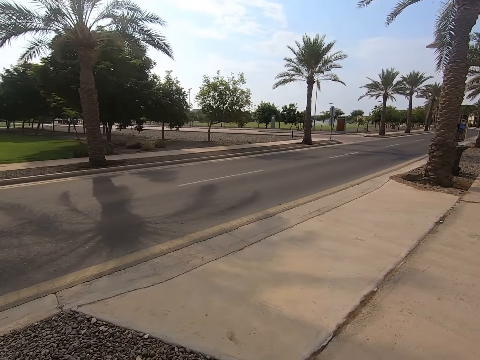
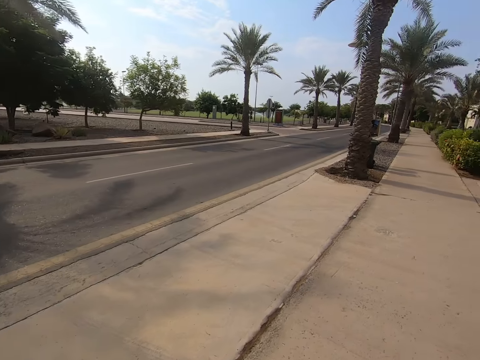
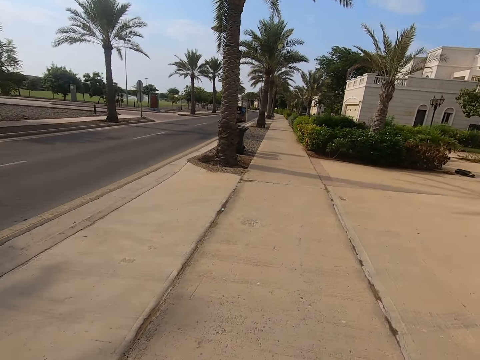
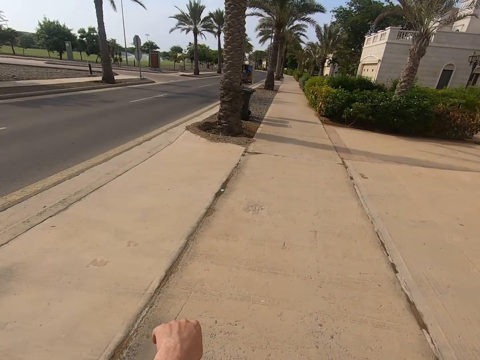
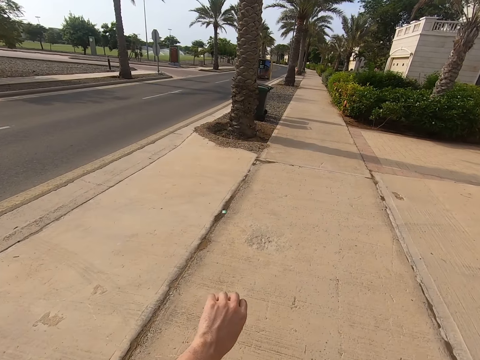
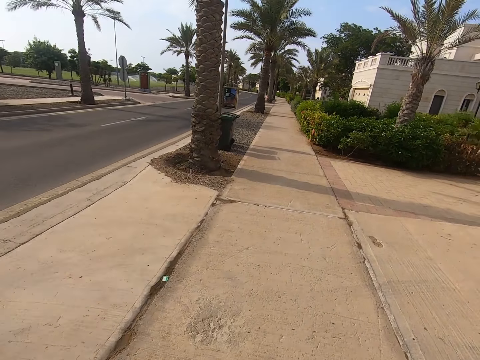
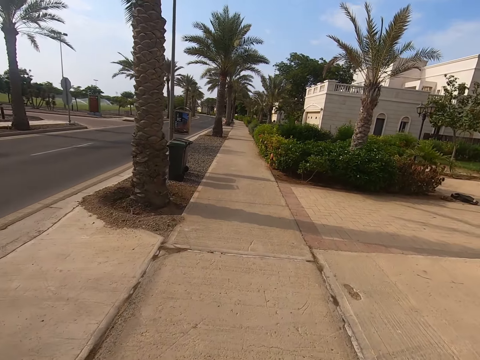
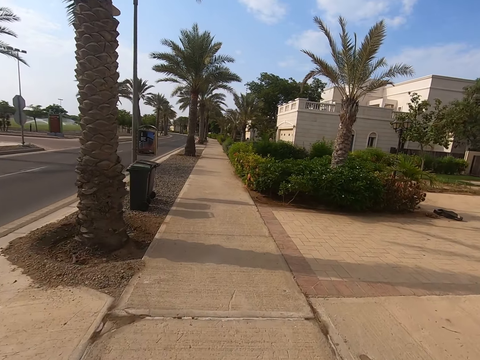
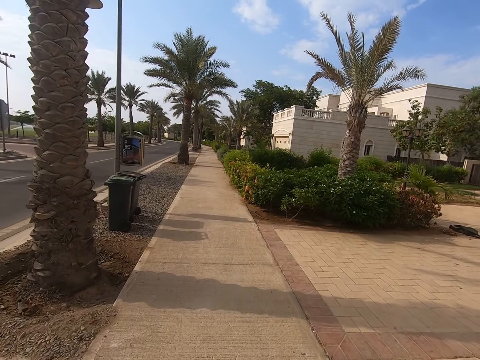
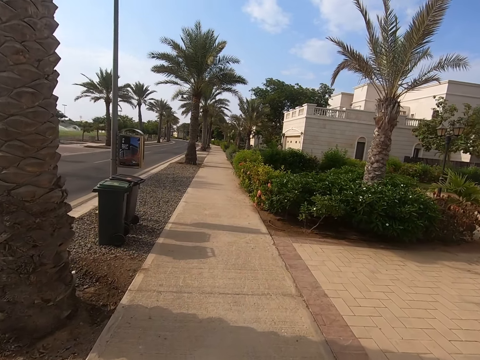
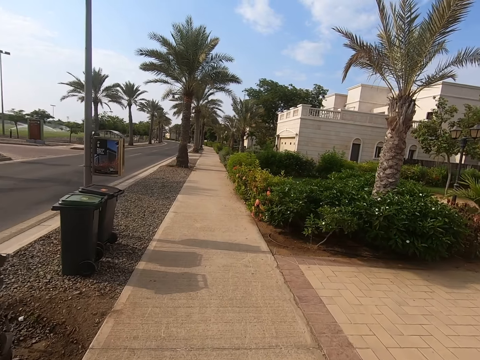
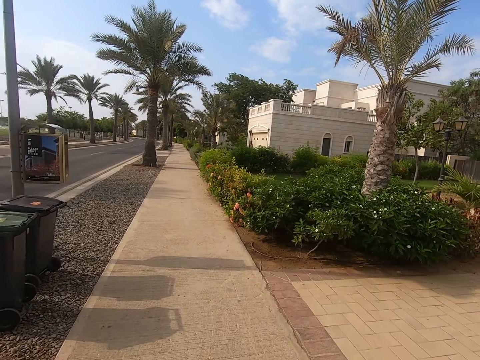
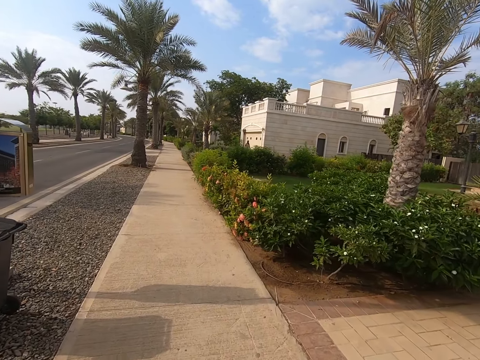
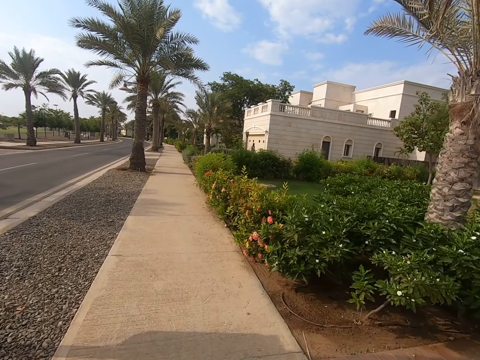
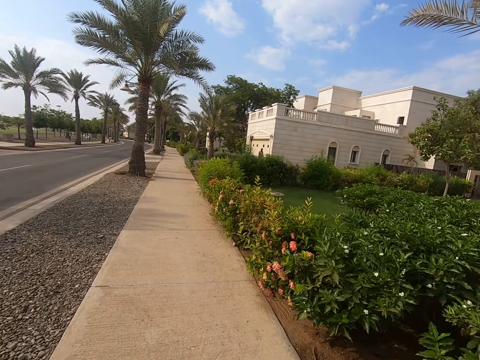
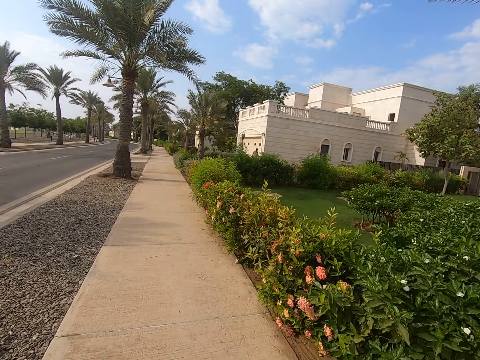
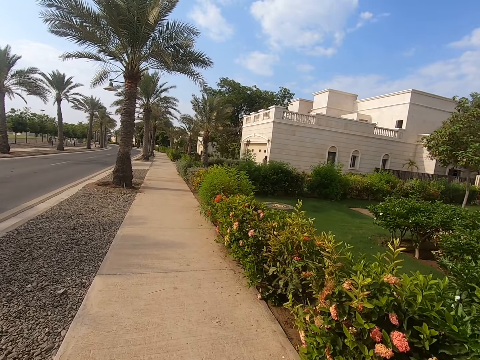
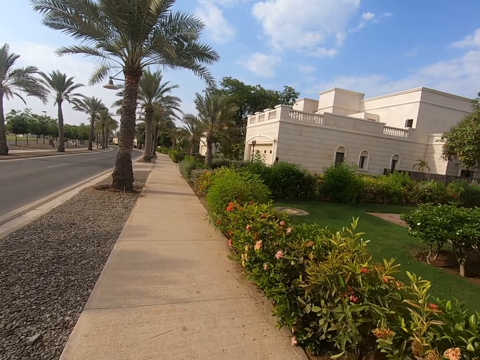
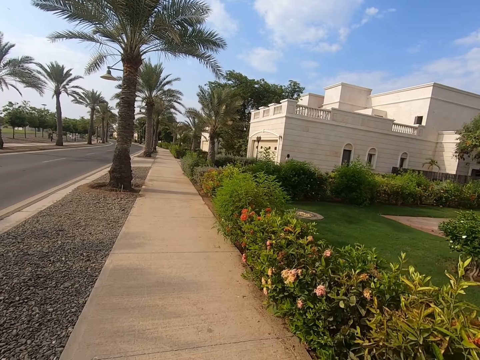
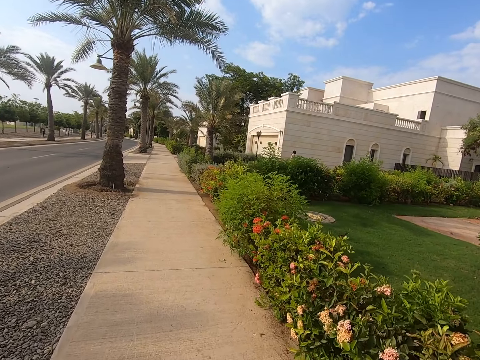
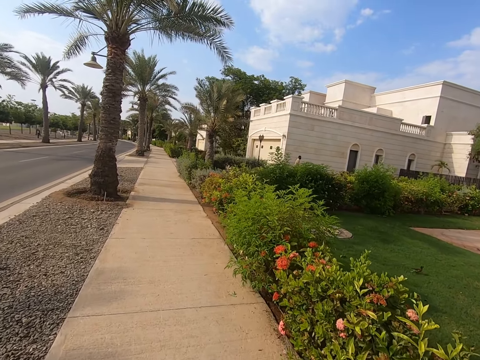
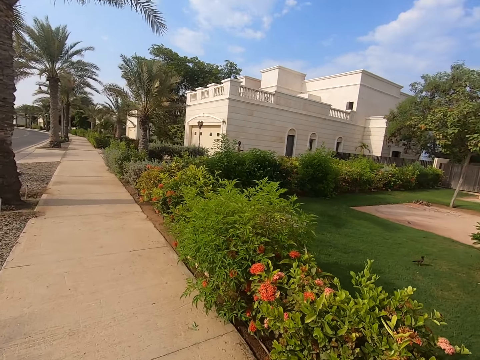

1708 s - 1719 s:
The camera wearer moves a hand and walks around the street.

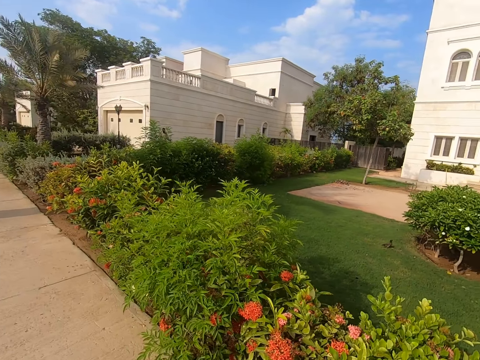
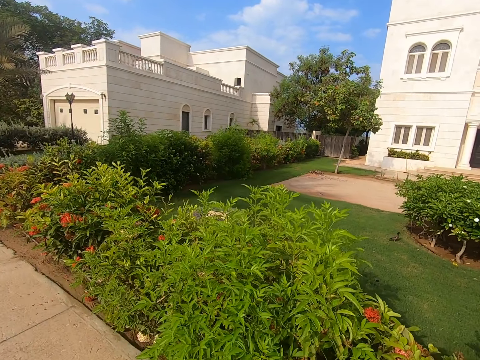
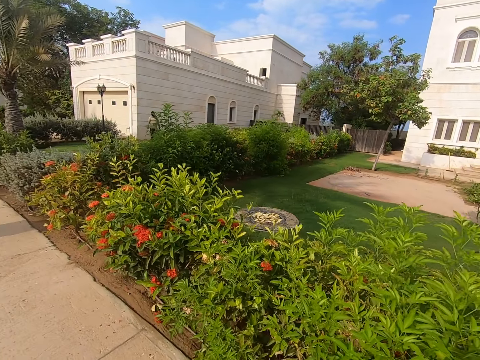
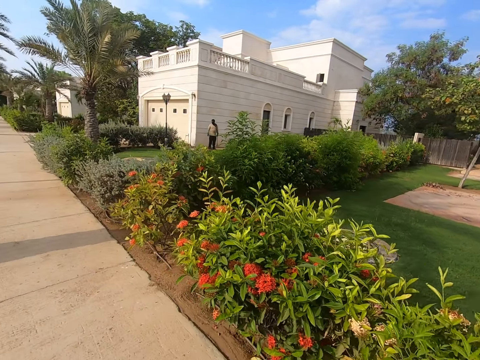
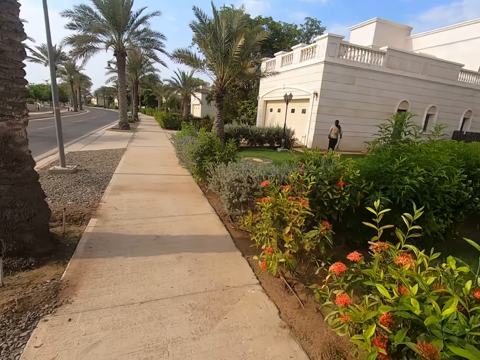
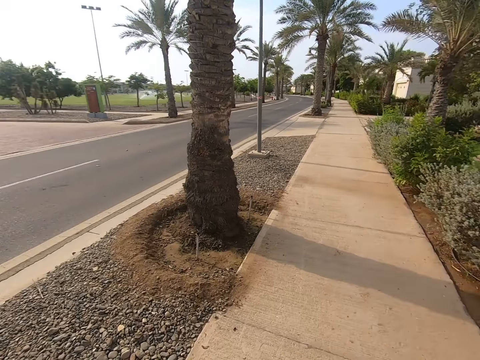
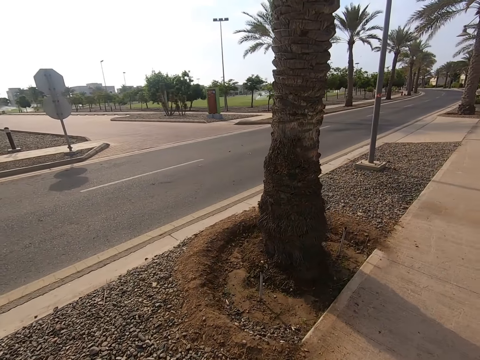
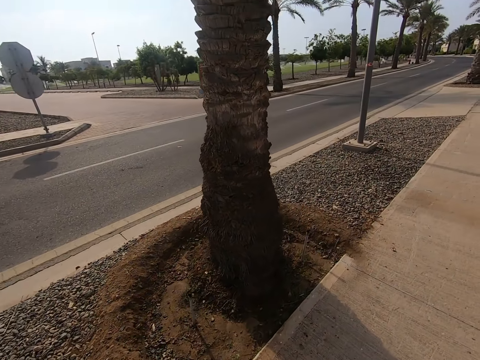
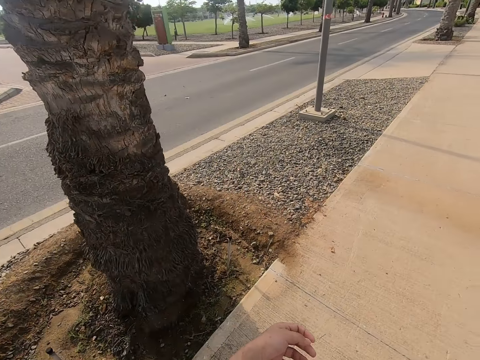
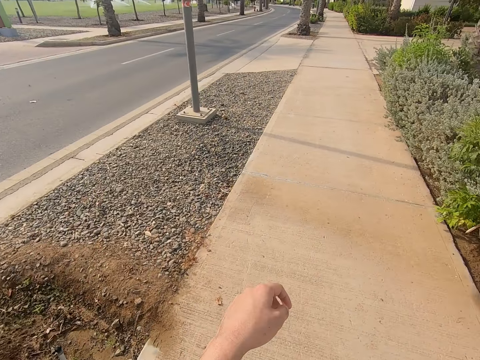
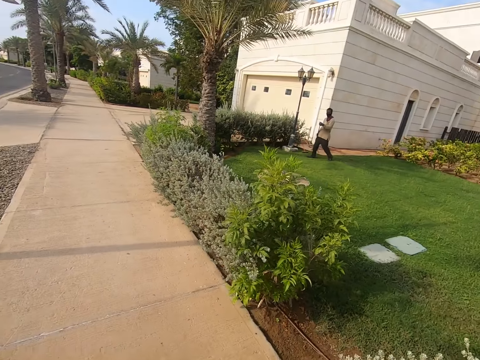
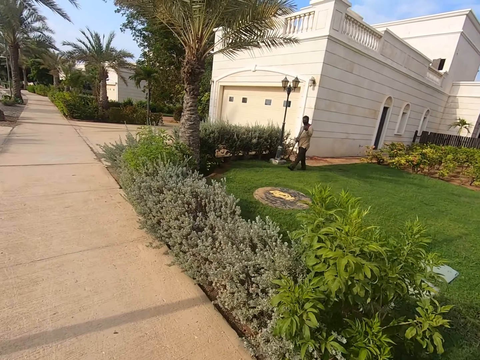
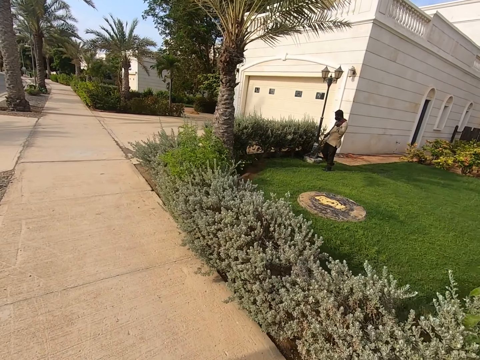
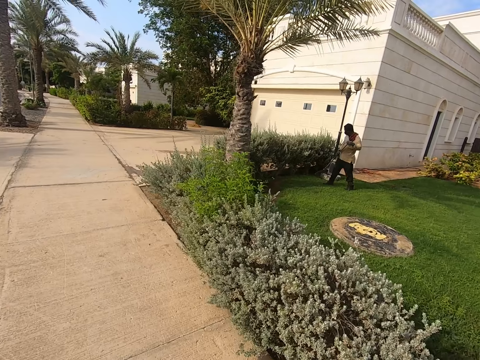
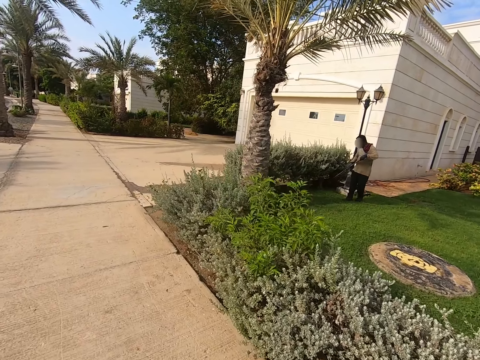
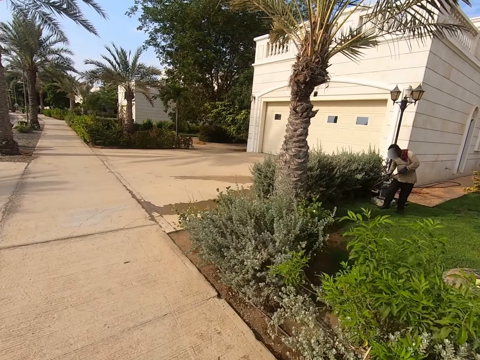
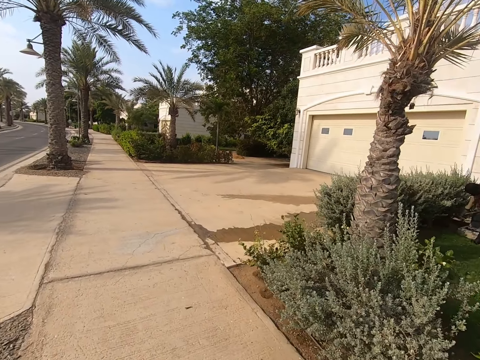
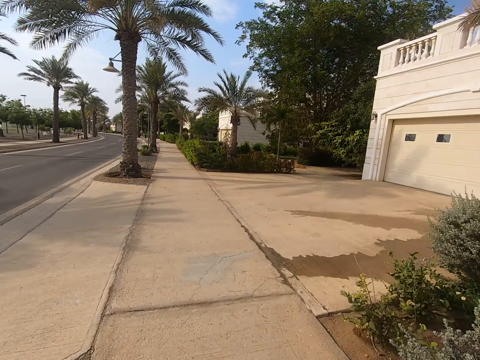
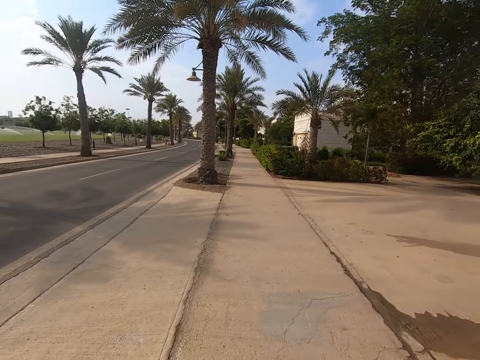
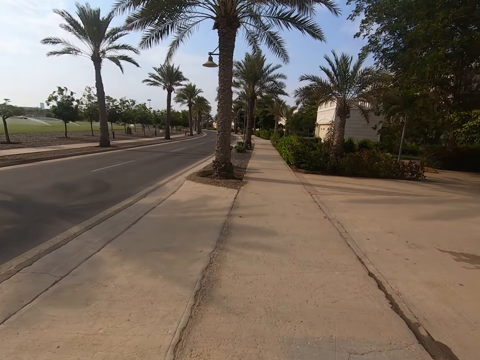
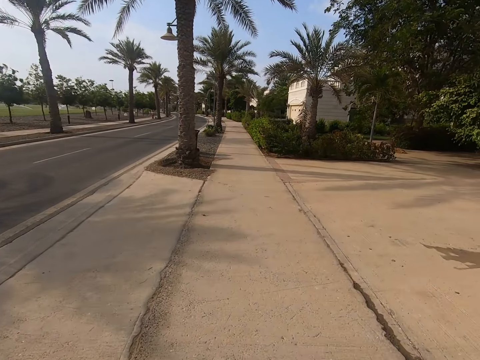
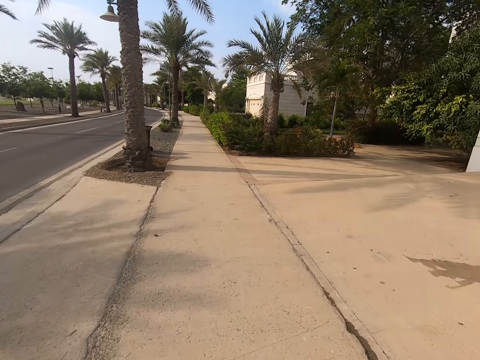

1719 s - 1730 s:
The camera wearer moves a hand and walks around the street.

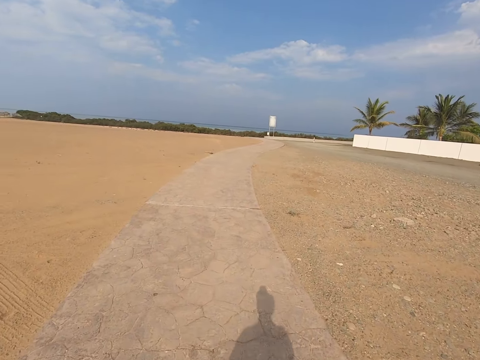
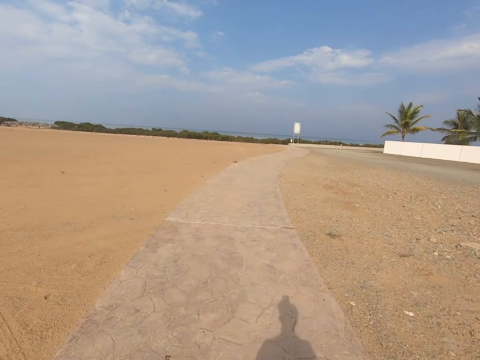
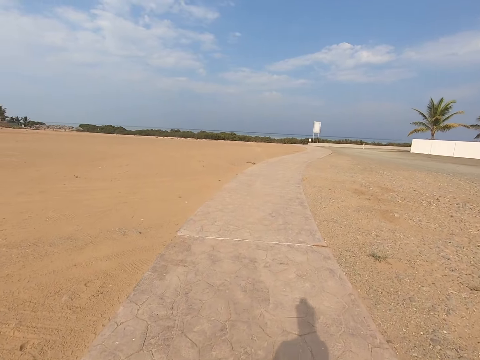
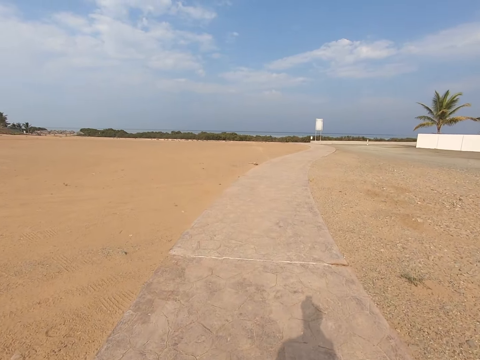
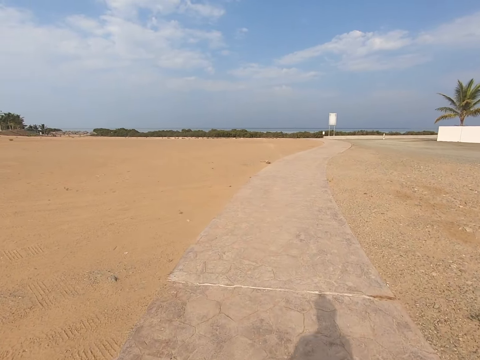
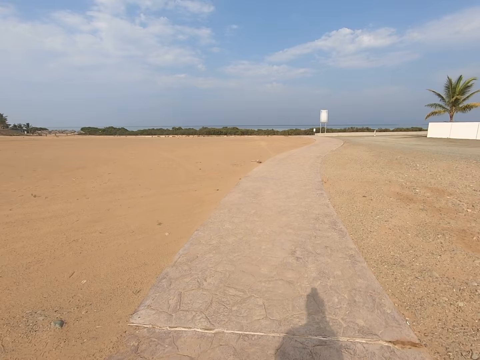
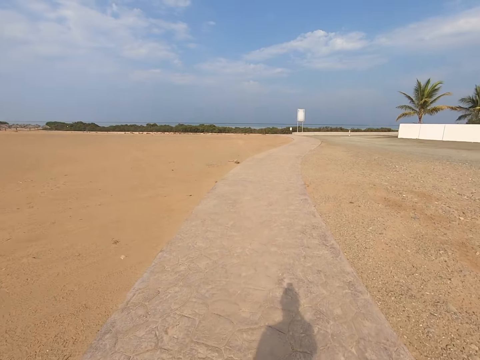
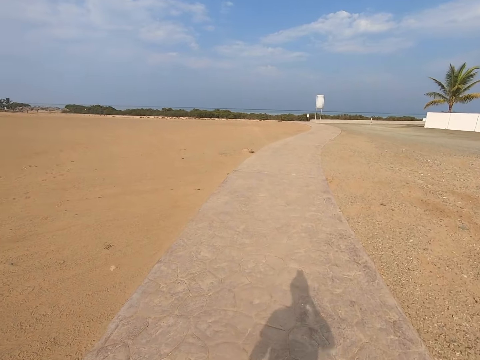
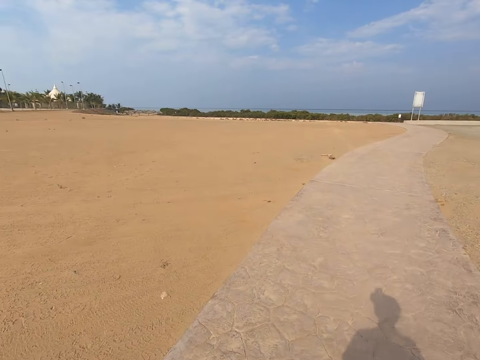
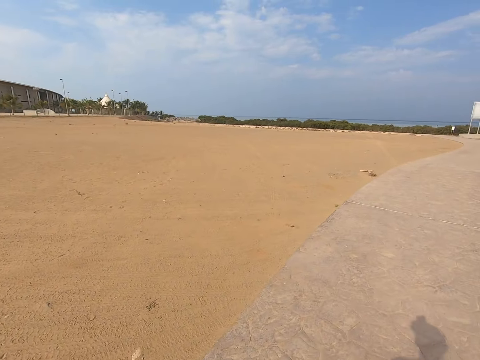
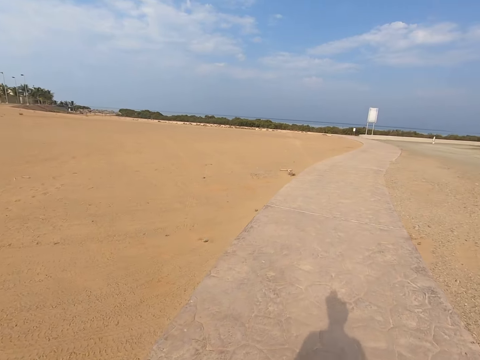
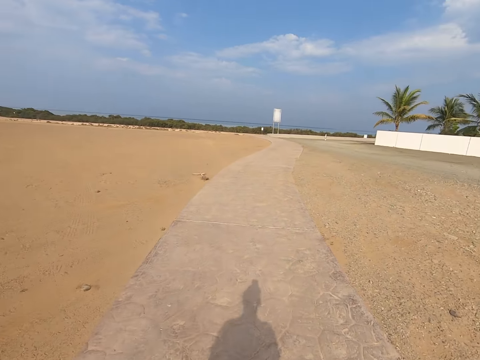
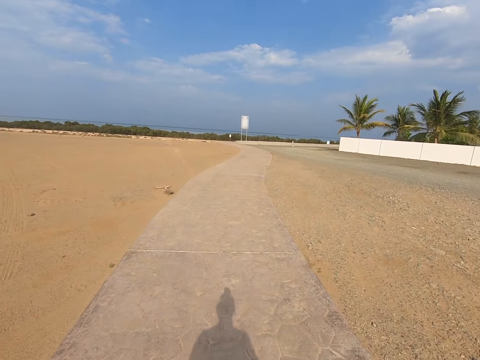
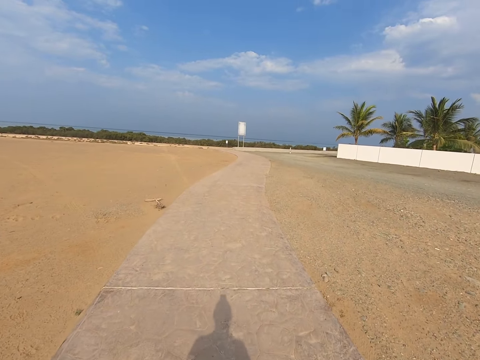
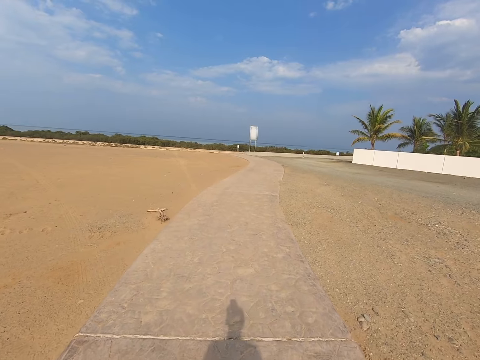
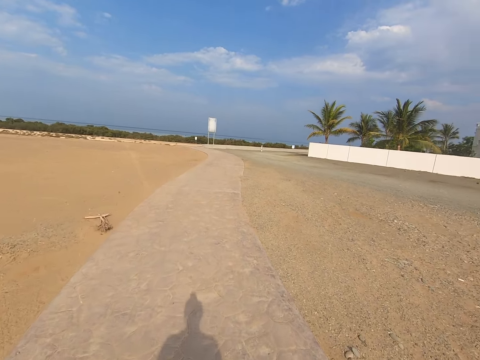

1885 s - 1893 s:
The camera wearer moves their hand. They walk around the street.
